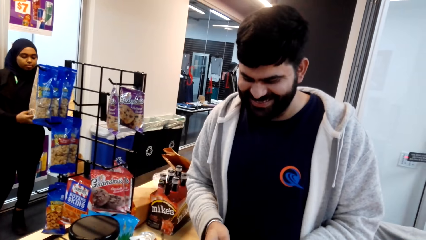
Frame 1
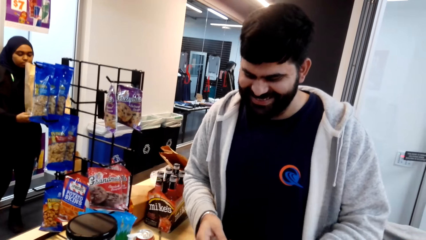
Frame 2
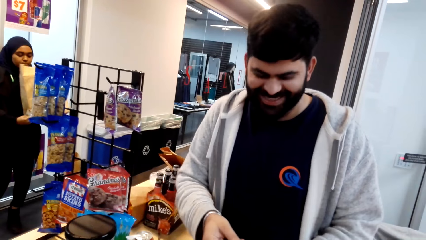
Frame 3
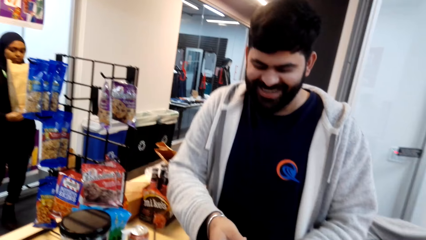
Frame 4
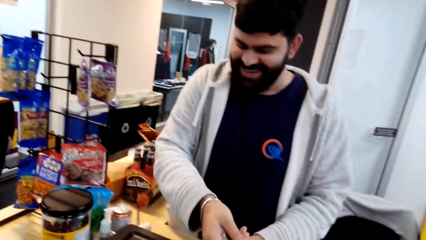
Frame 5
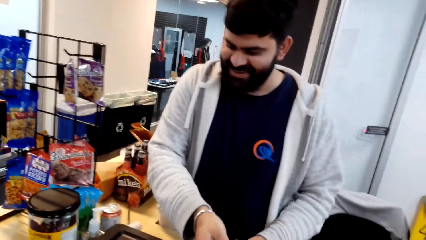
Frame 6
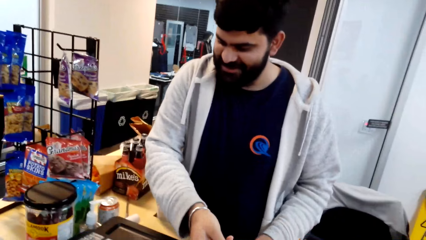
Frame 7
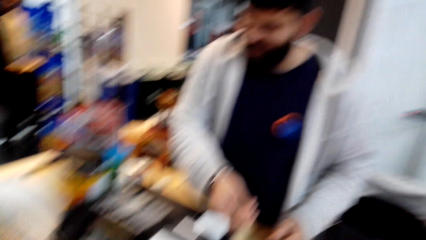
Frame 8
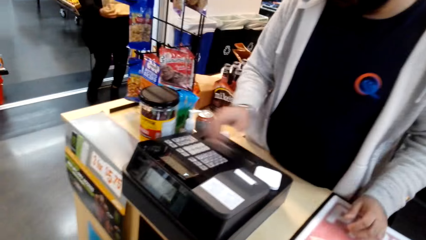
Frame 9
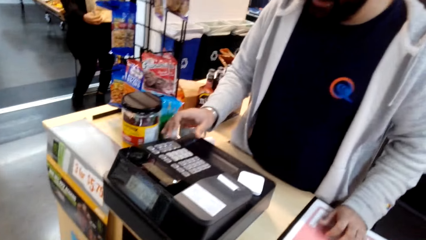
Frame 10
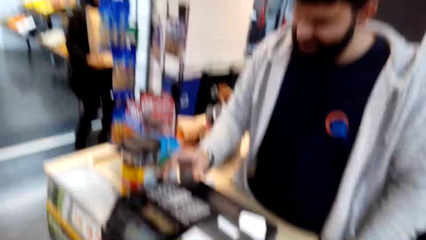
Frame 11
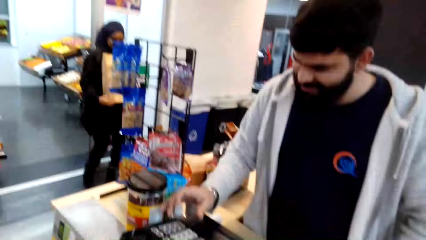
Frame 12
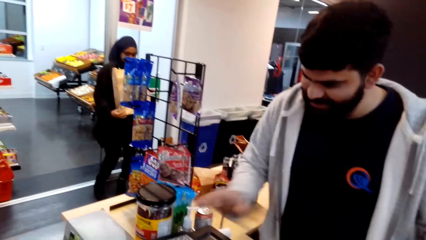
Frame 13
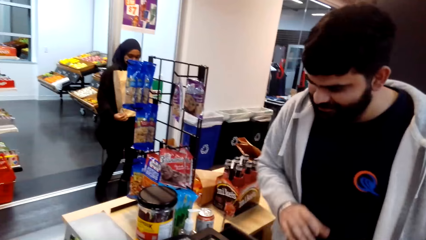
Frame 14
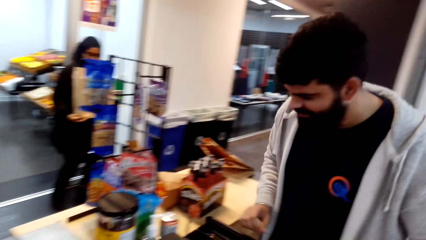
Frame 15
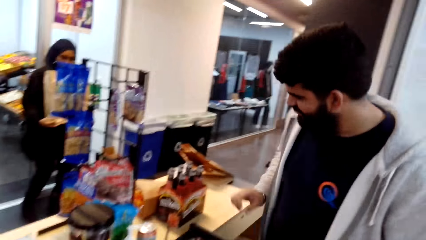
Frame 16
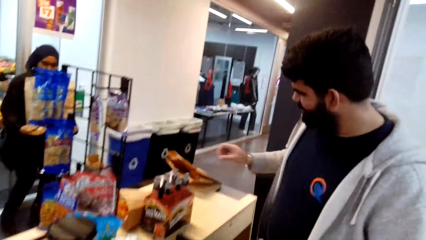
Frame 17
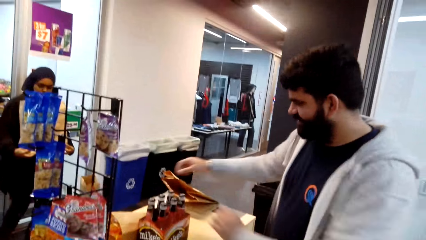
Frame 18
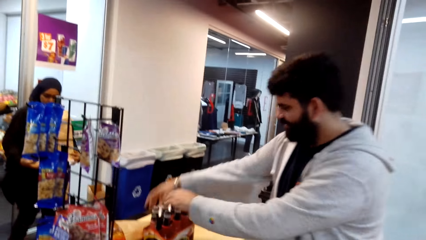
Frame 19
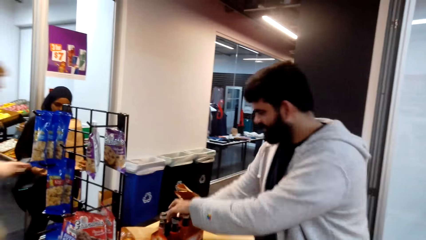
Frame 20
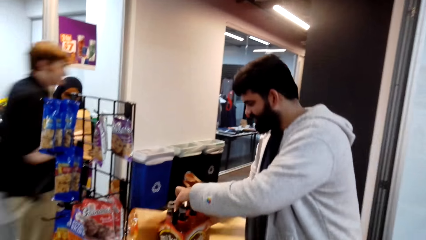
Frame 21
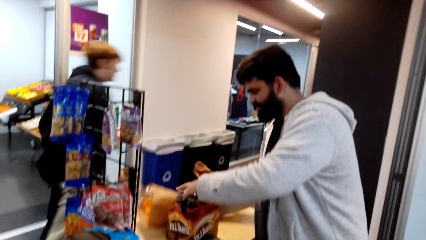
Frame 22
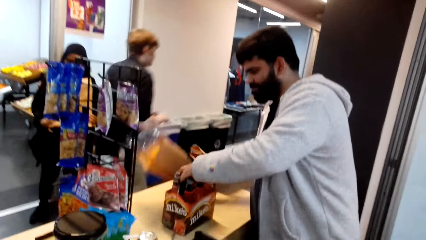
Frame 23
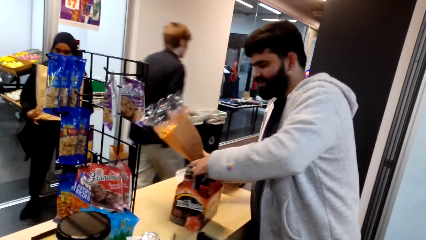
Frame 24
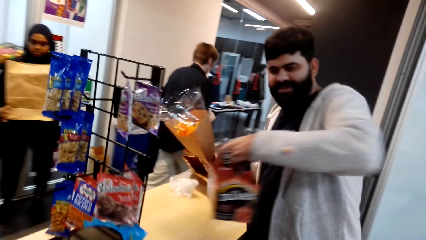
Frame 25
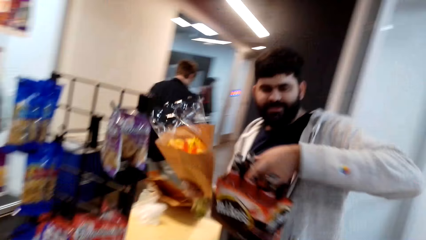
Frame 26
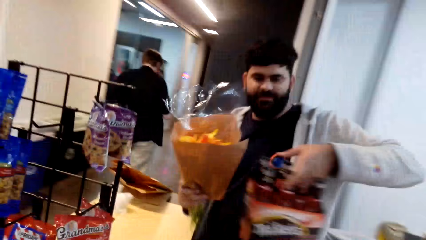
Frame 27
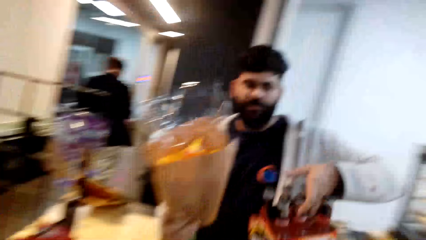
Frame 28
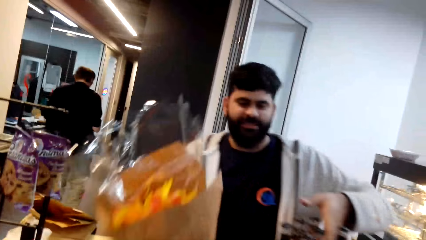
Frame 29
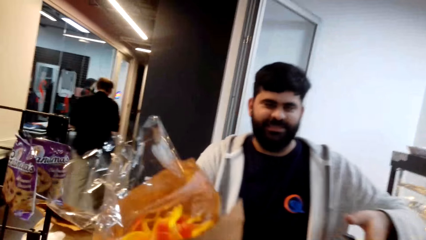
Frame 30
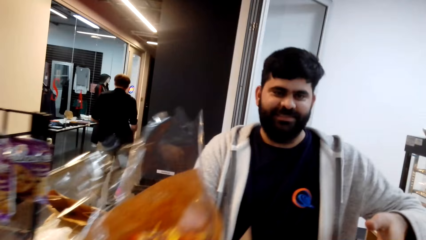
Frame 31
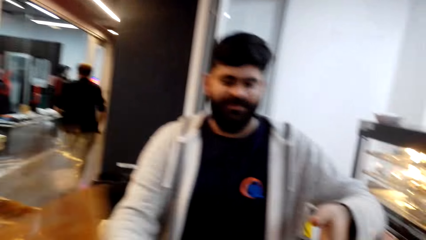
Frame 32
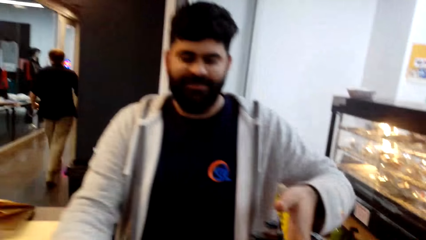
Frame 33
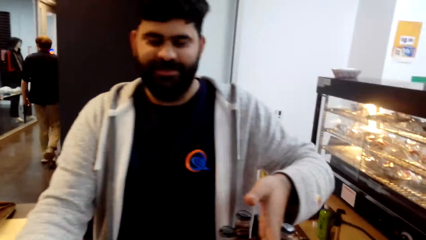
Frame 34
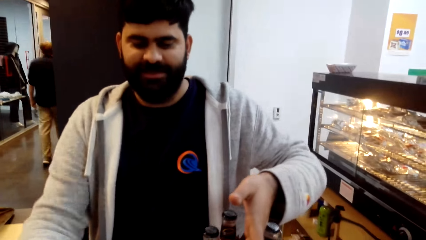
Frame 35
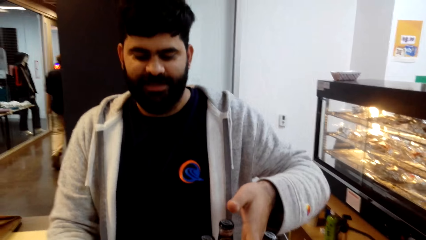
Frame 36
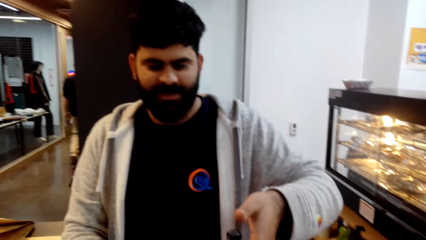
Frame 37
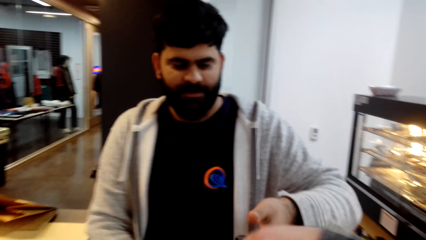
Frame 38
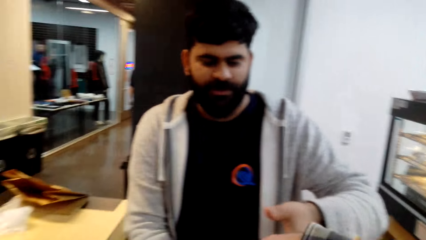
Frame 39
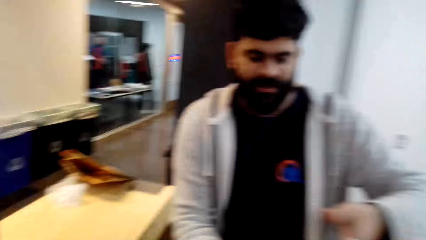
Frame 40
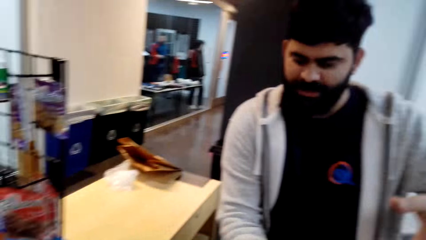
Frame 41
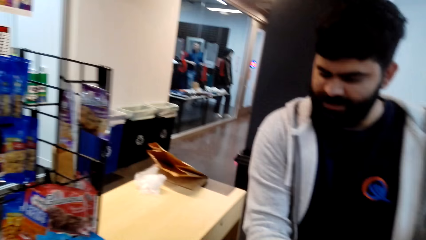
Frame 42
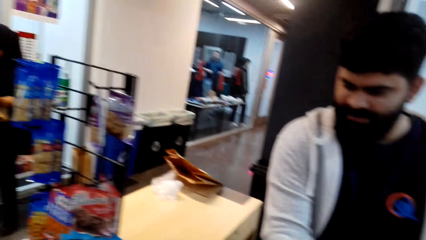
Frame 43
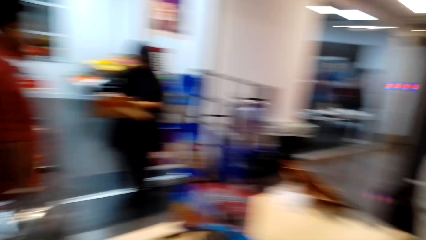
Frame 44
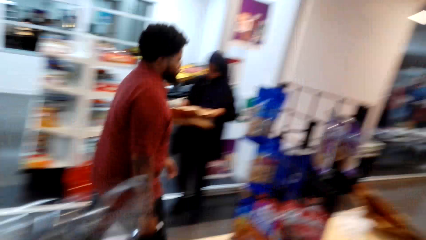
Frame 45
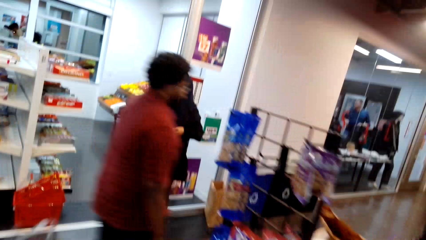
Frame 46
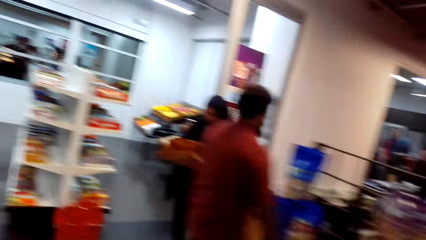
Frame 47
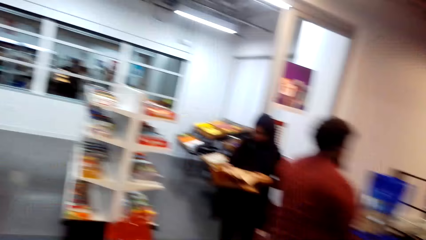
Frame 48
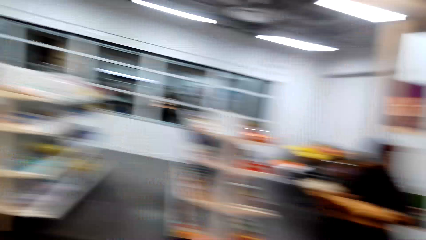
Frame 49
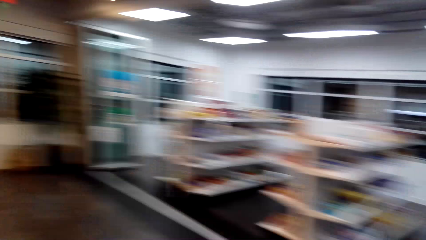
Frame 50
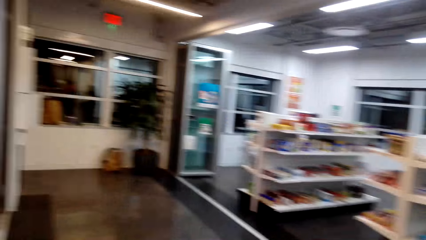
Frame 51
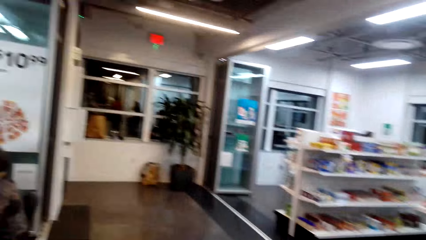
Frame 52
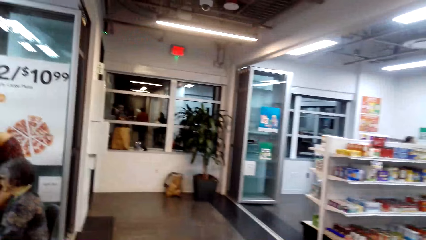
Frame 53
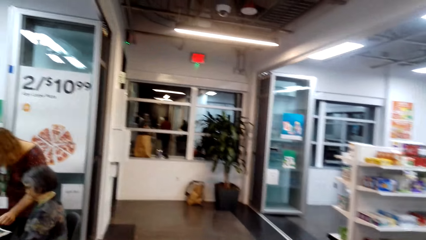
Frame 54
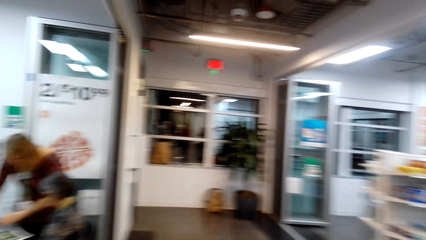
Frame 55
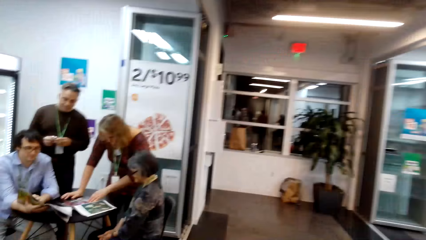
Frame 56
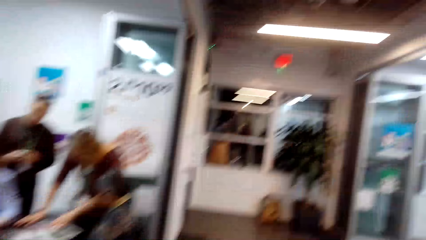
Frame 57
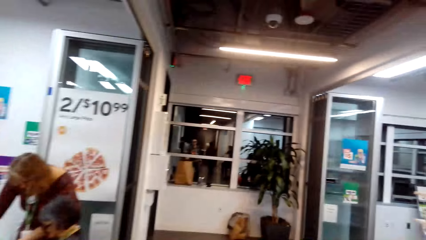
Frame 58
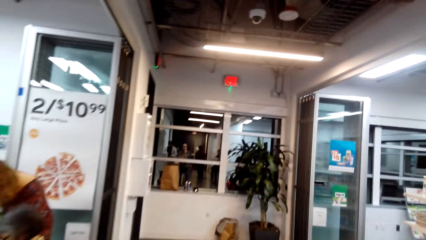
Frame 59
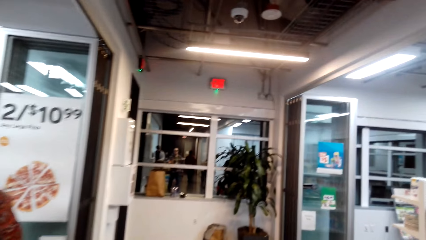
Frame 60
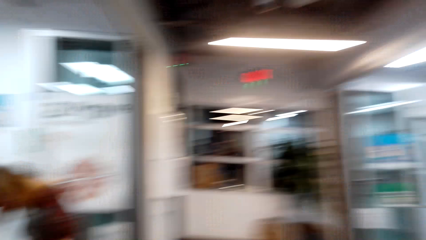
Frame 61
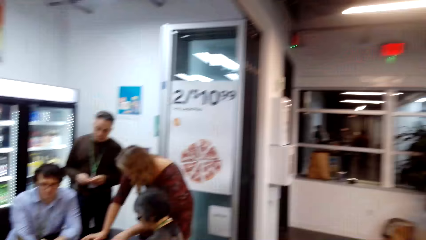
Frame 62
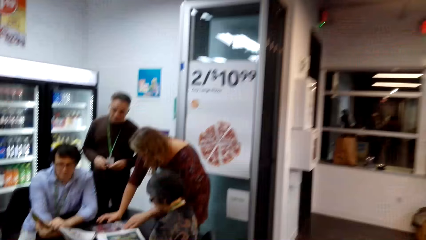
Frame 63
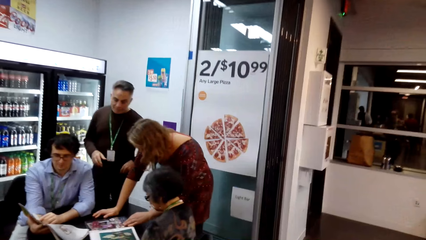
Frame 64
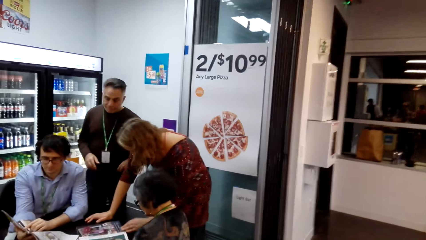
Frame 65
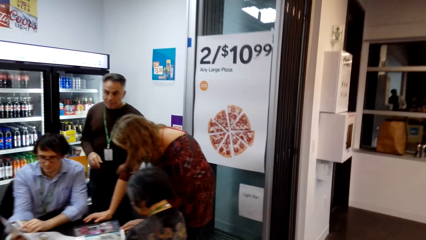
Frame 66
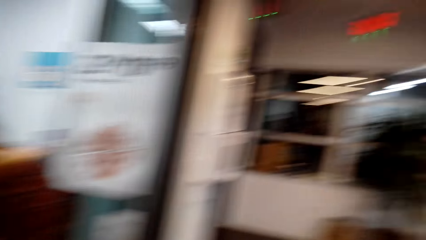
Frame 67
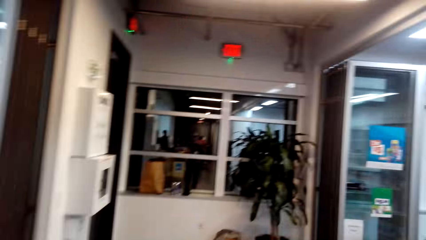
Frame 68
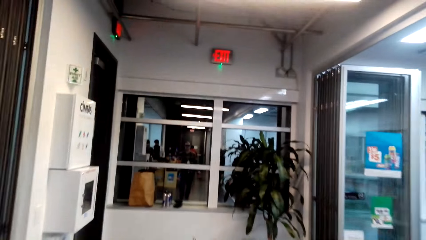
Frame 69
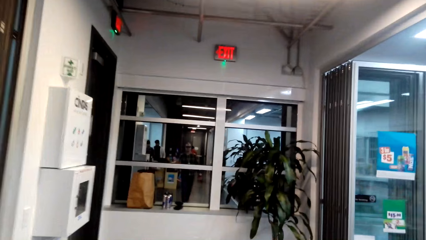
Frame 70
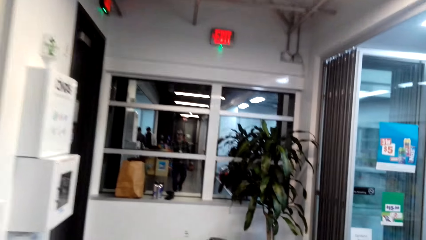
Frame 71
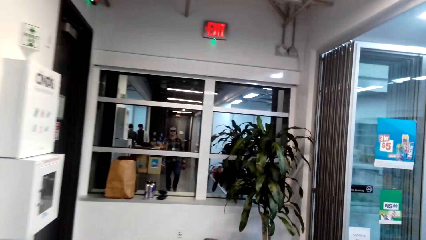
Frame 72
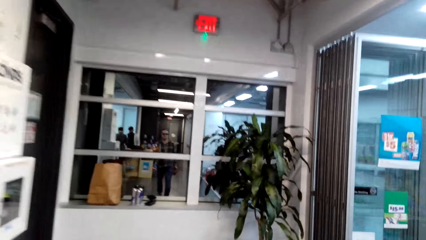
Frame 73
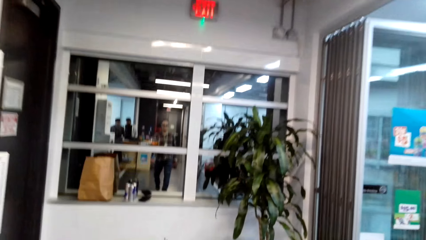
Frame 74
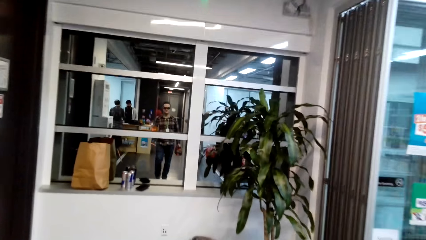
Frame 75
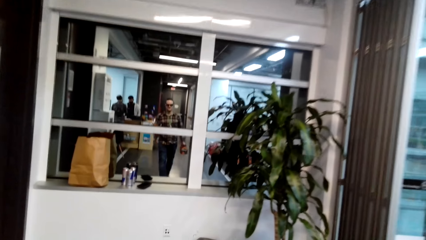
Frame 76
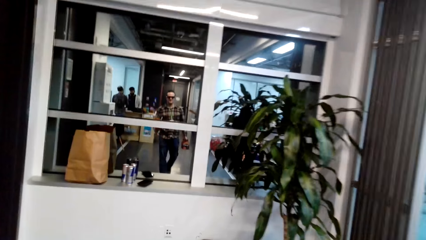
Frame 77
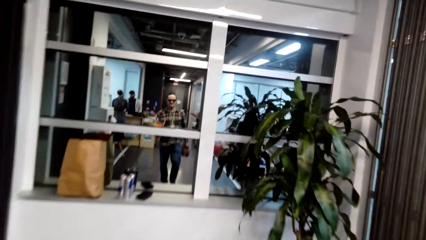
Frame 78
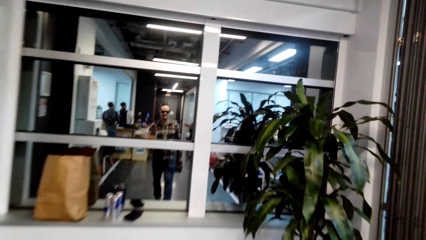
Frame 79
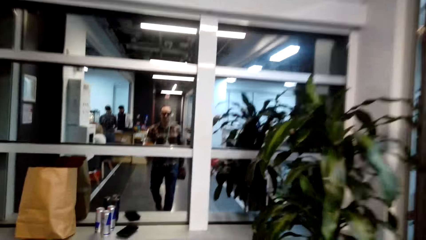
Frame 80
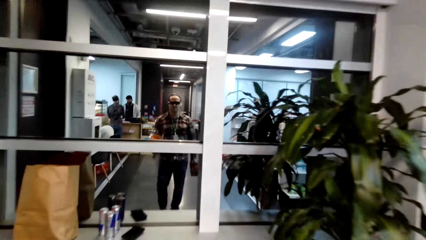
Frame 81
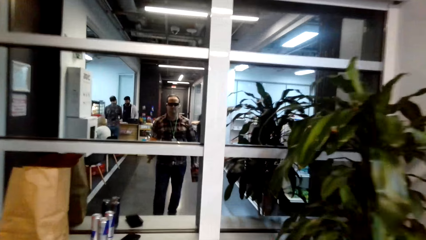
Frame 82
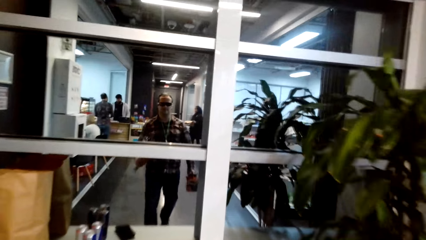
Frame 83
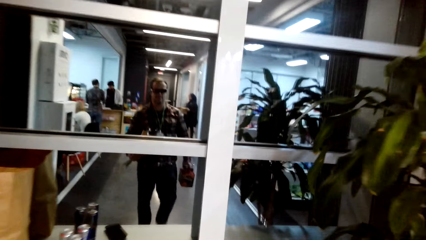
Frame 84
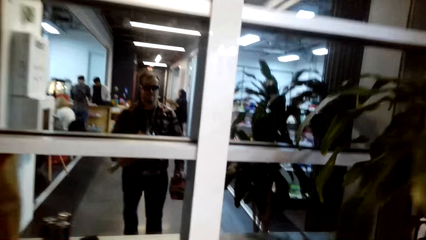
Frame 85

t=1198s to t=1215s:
A man presses the cash register. The man picks up the flower and passes the camera wearer the flowers and the drinks. The camera wearer picks up the flowers. They move around the supermarket and walk away.
